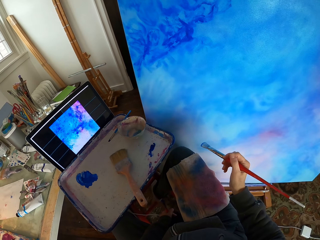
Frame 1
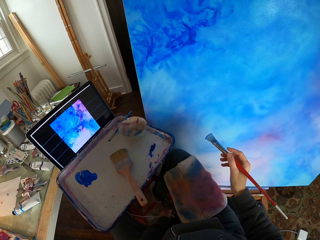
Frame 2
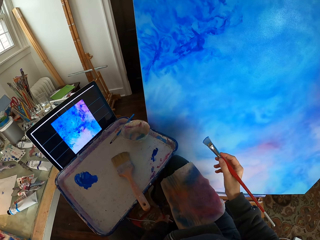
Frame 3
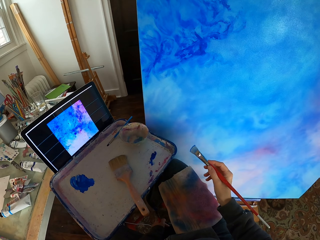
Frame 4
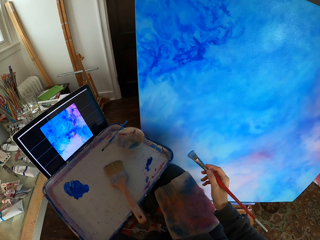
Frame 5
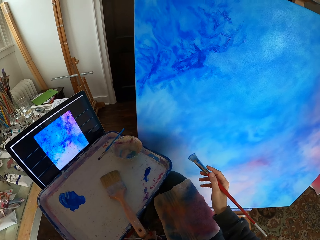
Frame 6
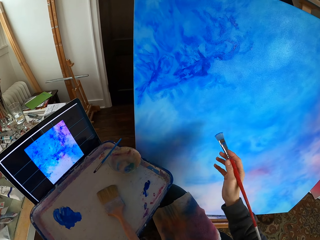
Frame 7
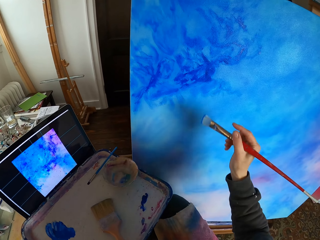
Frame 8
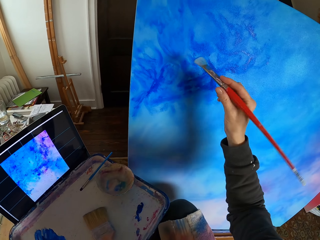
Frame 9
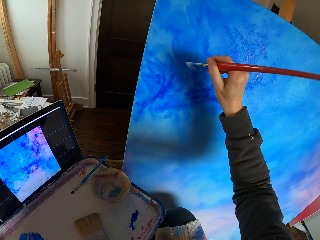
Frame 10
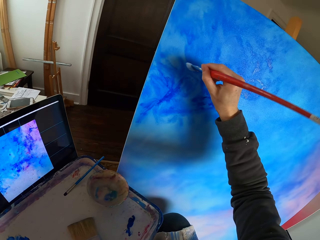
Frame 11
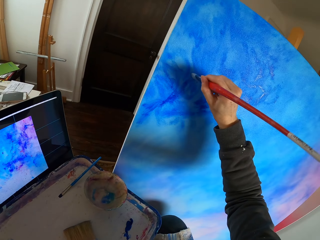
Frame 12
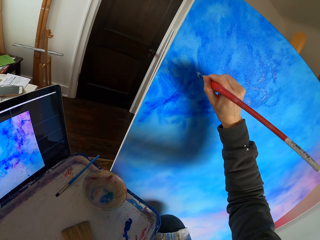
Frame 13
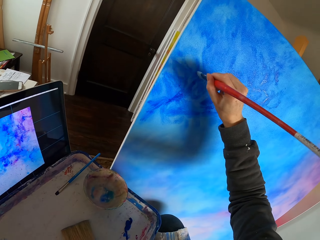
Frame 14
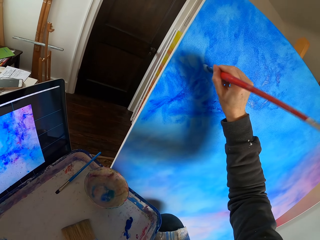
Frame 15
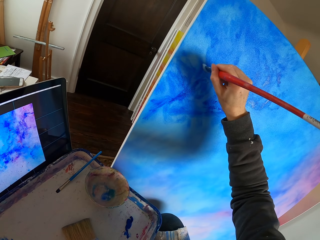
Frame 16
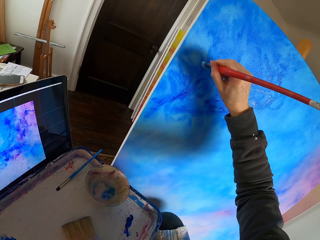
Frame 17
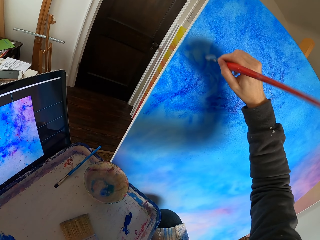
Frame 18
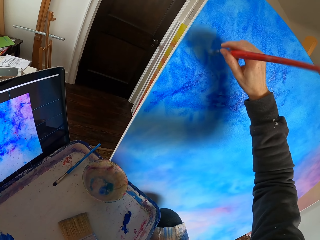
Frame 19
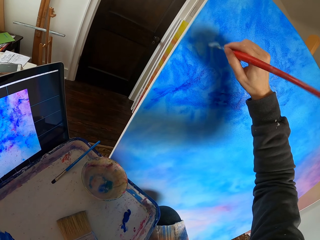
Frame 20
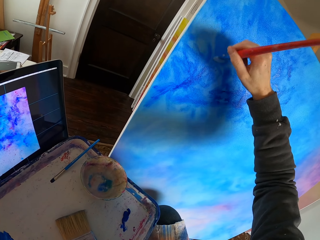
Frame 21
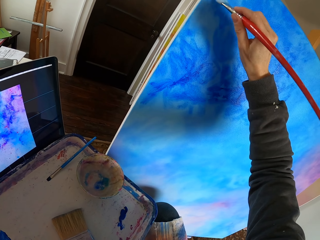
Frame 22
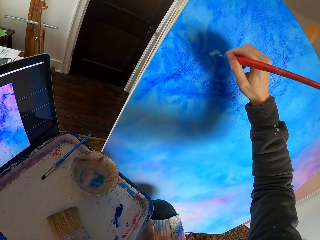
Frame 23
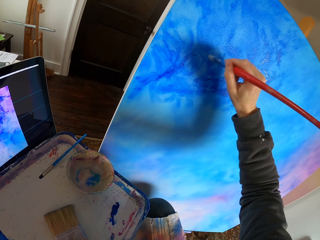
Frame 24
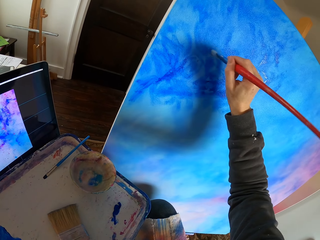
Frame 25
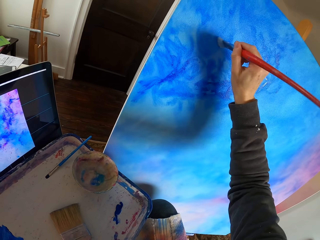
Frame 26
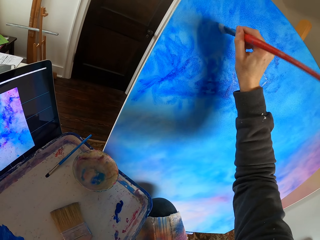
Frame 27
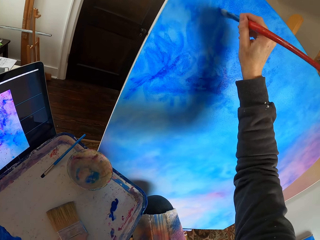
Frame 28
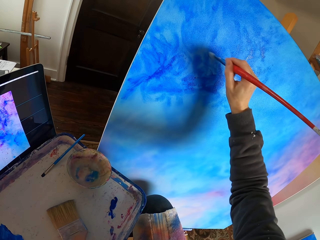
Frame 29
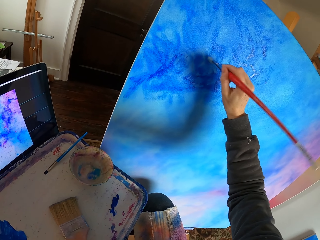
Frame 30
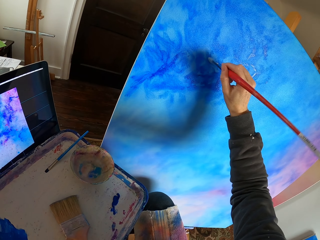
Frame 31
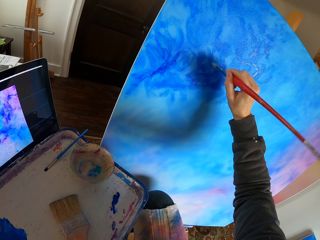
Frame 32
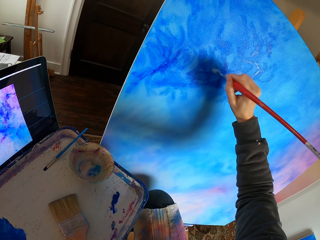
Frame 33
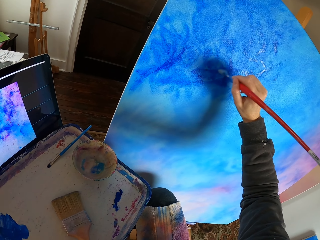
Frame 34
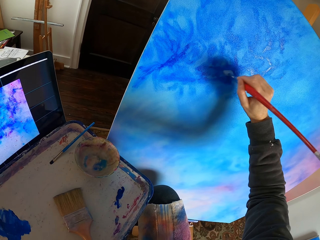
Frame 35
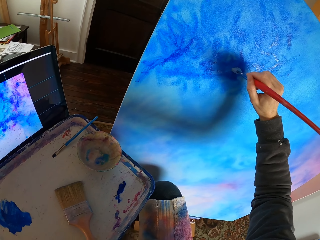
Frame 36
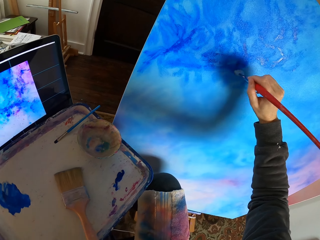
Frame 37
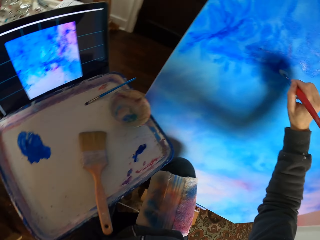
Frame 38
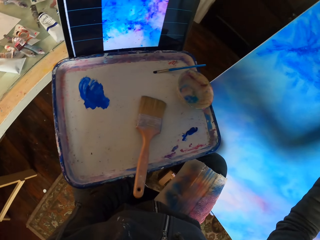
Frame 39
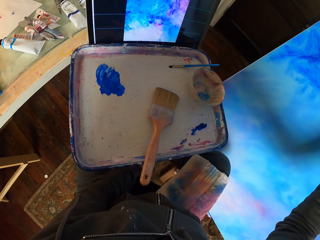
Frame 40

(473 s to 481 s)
The camera wearer looks around. They paint the canvas.

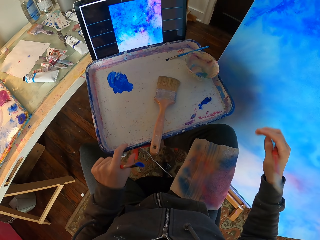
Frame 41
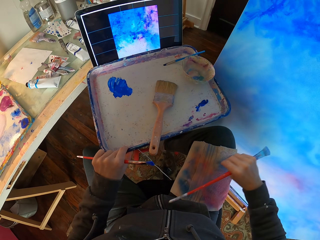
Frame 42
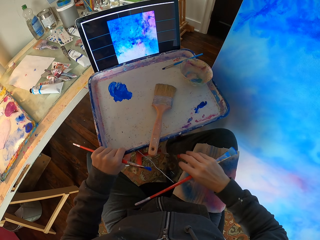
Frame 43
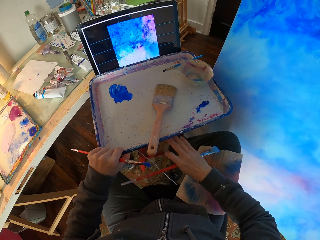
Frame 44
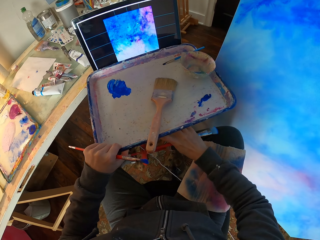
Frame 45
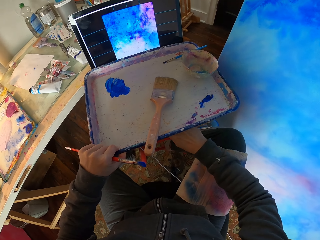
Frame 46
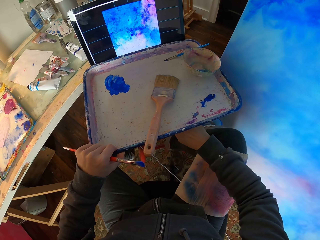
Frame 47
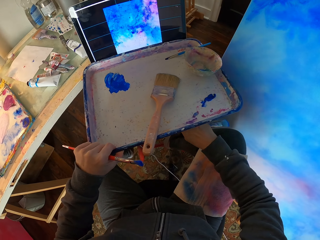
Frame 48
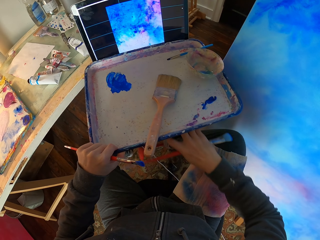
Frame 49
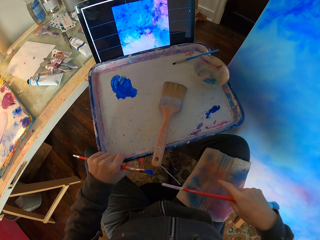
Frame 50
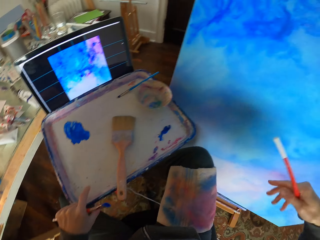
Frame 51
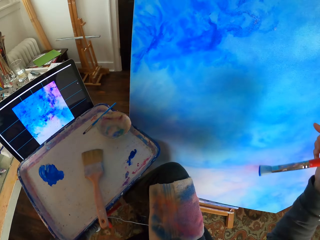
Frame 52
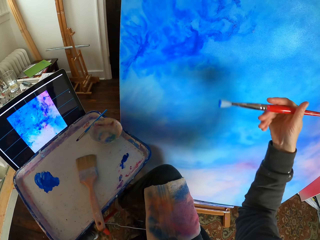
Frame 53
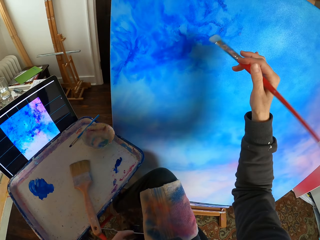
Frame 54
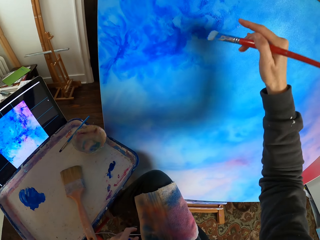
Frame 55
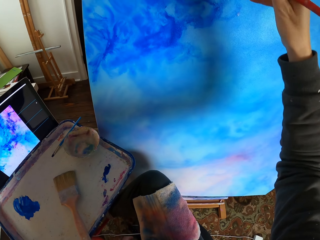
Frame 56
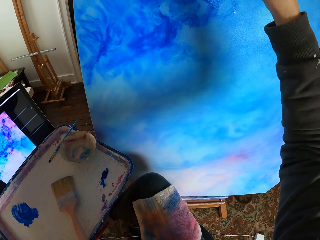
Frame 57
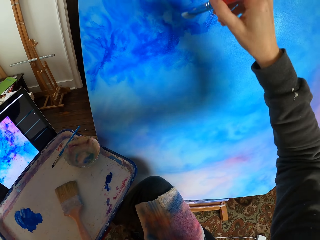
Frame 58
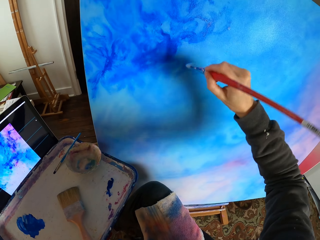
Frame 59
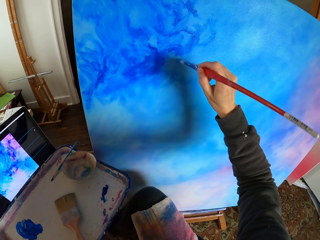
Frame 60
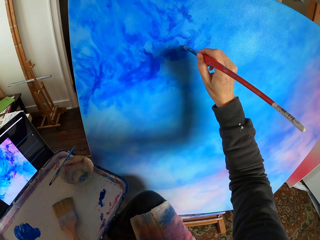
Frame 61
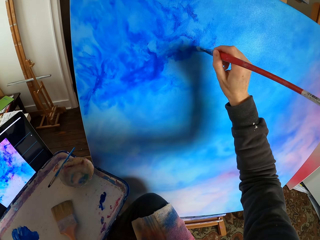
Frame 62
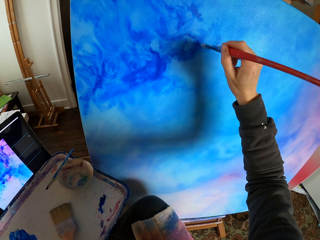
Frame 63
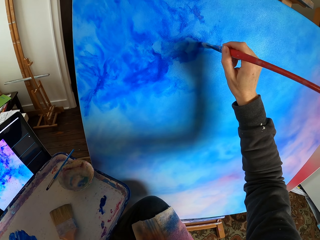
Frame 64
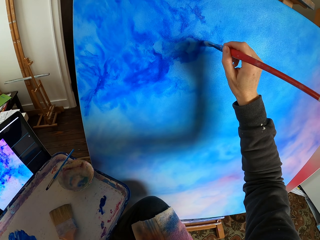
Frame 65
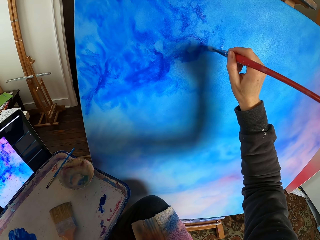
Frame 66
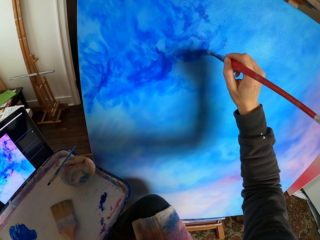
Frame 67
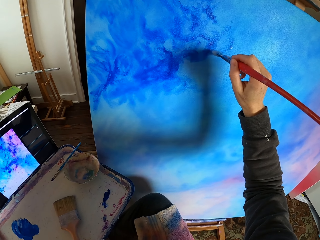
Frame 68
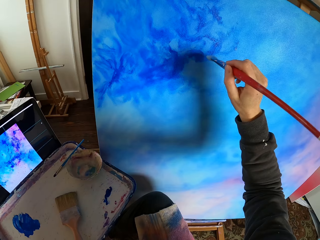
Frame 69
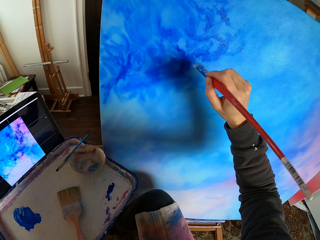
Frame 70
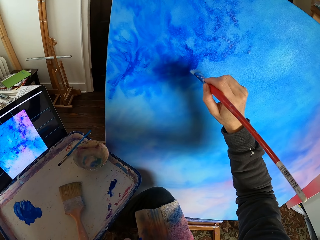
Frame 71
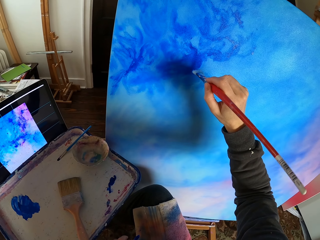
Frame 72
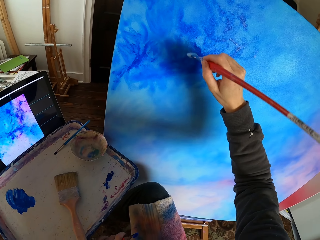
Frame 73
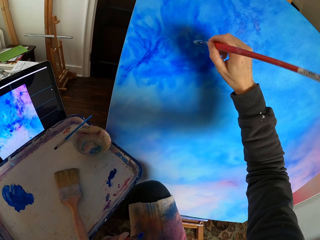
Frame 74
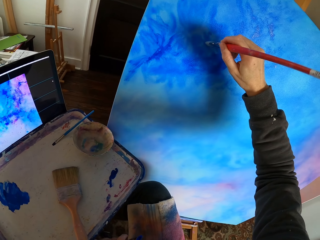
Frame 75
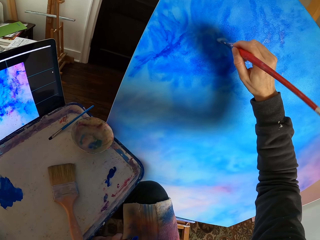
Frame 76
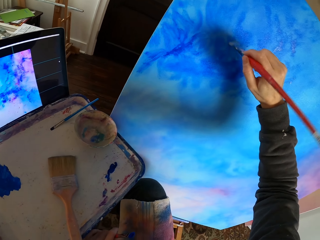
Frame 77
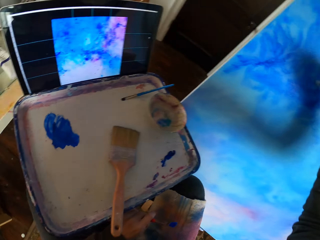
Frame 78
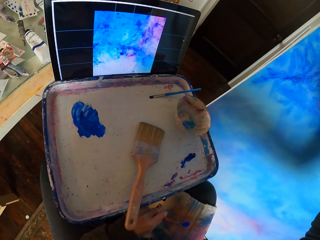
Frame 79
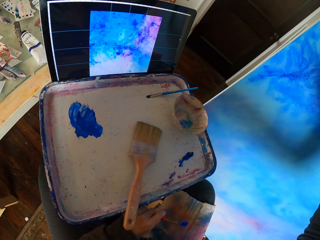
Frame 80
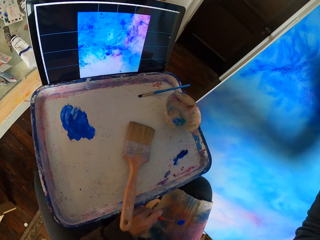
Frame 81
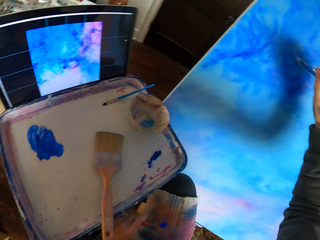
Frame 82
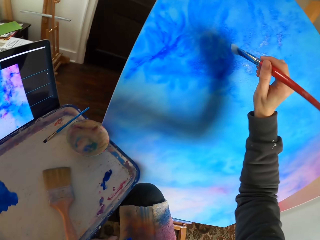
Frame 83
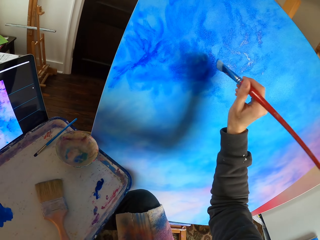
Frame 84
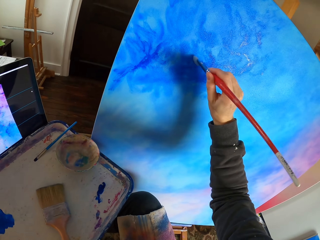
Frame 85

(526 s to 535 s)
The camera wearer scrolls the laptop. They paint the canvas with a blue paint.

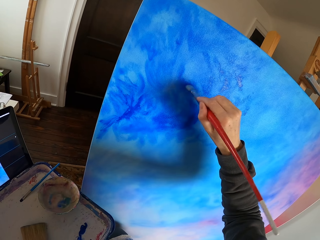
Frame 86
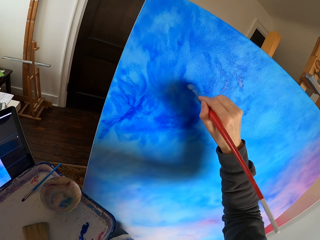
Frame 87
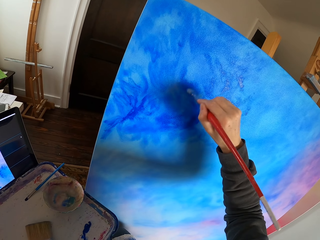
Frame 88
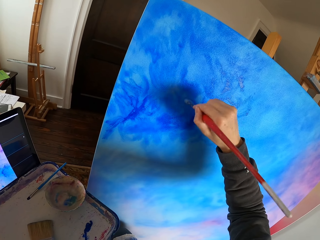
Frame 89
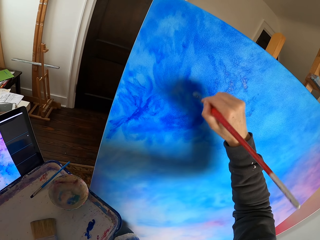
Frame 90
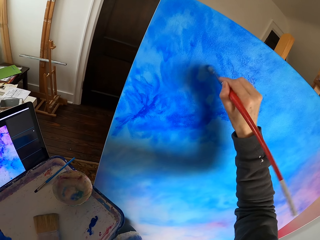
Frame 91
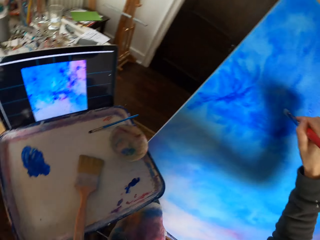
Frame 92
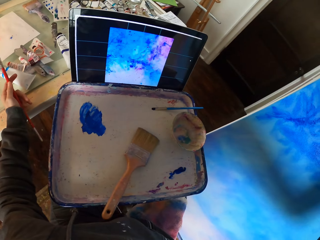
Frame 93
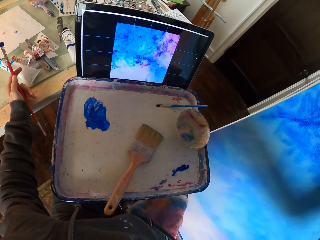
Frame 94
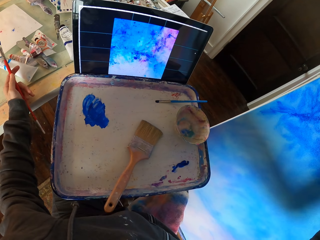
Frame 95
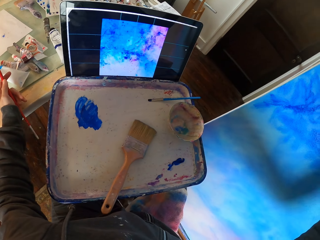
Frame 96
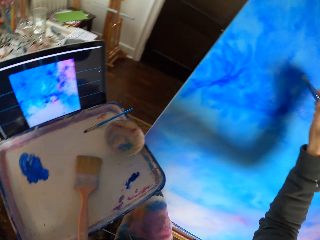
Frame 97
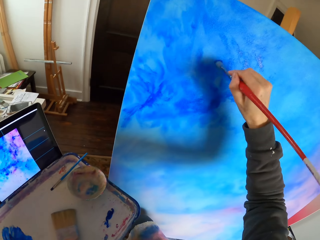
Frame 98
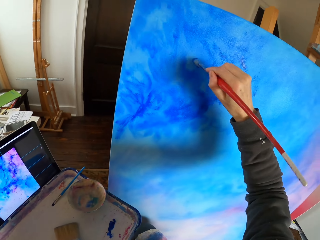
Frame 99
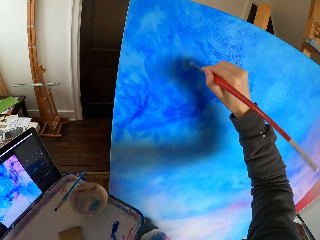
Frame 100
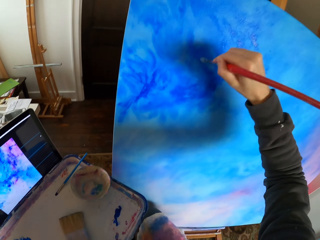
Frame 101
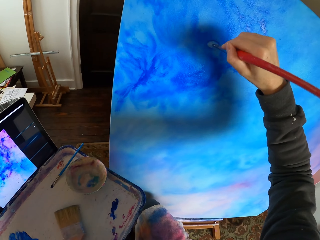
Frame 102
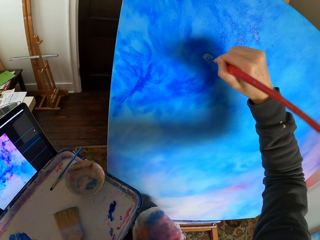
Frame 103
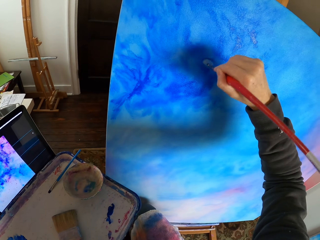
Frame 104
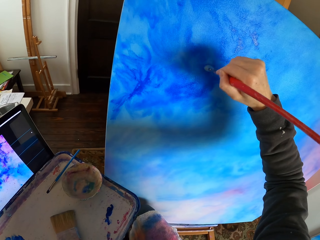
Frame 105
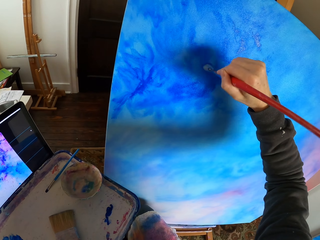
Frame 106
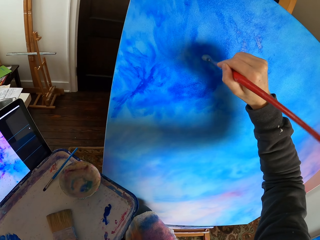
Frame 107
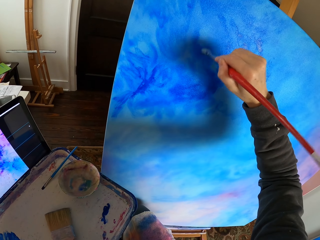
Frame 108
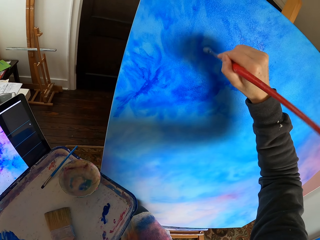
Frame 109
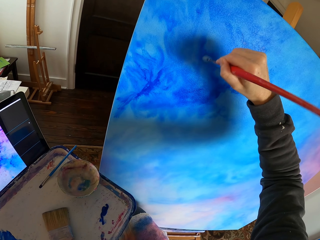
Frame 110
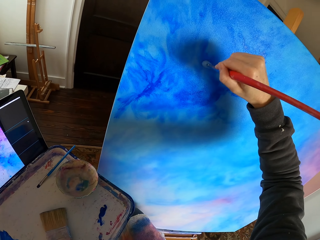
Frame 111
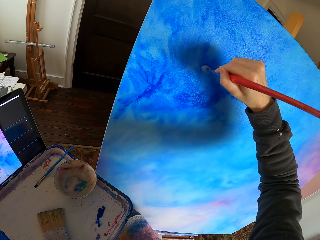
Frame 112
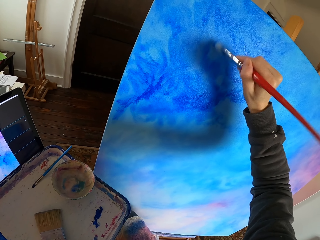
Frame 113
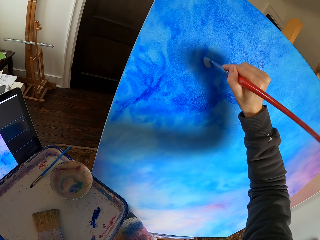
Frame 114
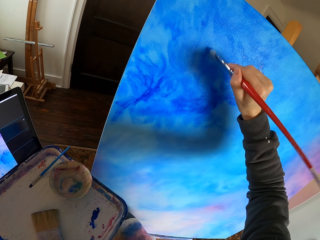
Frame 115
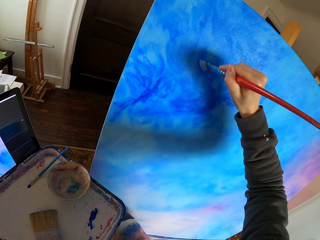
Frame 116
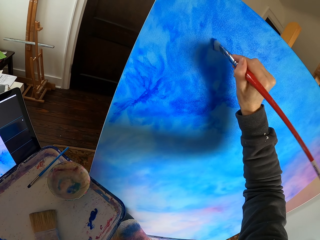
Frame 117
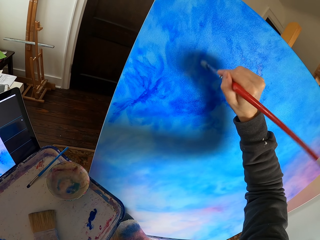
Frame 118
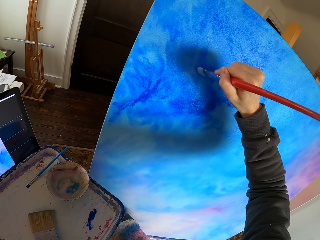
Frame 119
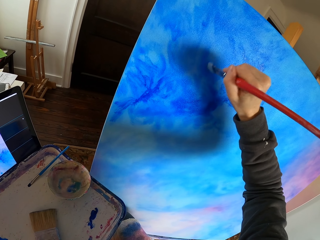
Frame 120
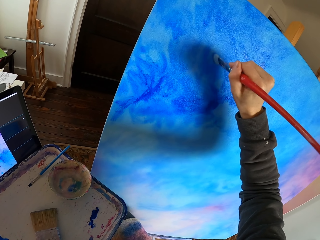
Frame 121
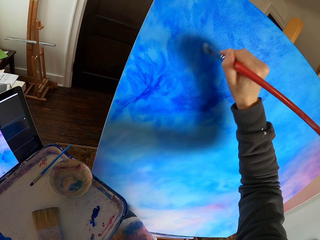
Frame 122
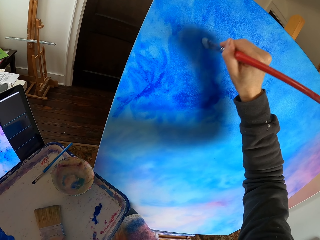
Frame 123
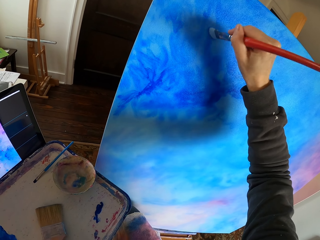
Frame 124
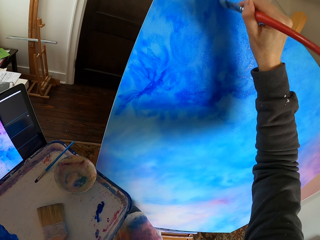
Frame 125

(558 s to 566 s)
The camera wearer looks at the screen. They dry brush art with a brush.
